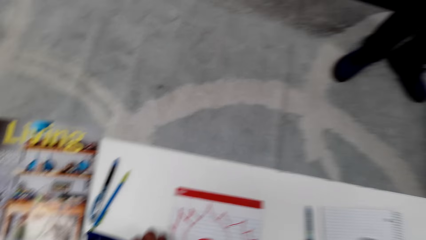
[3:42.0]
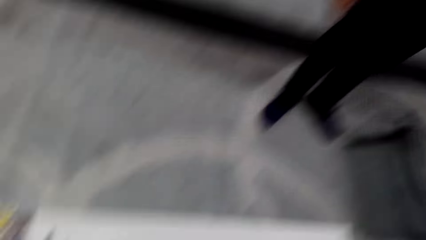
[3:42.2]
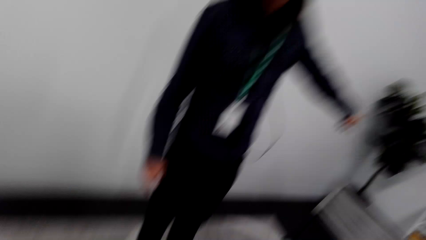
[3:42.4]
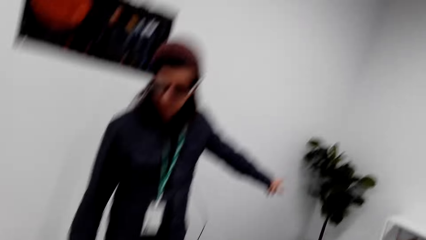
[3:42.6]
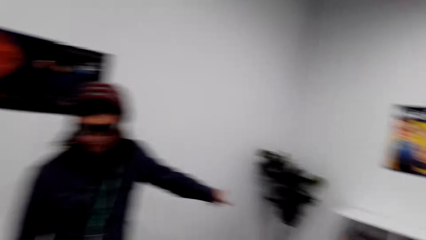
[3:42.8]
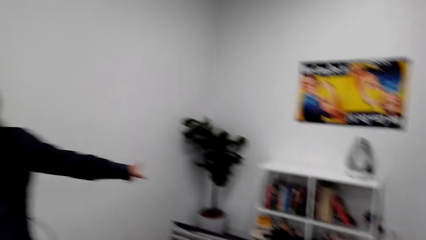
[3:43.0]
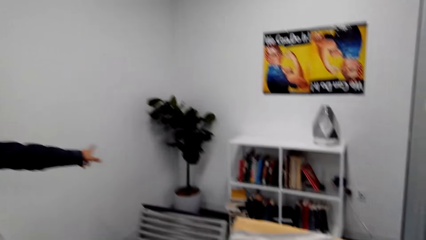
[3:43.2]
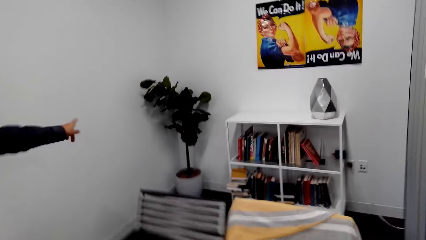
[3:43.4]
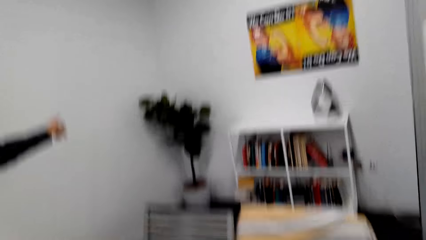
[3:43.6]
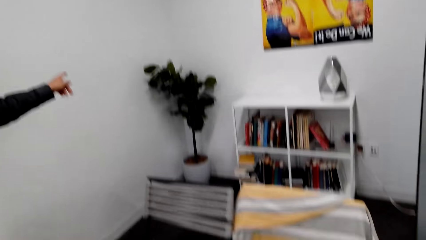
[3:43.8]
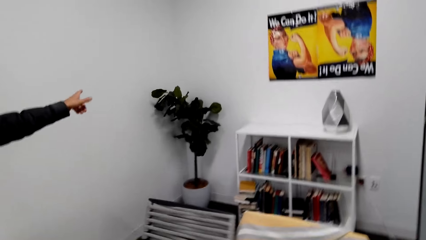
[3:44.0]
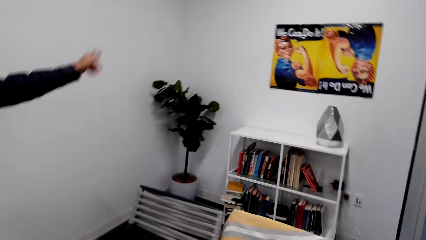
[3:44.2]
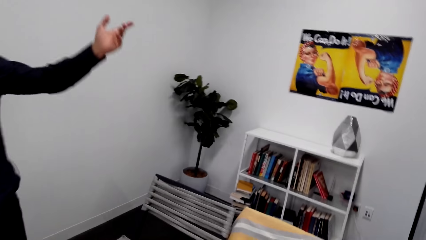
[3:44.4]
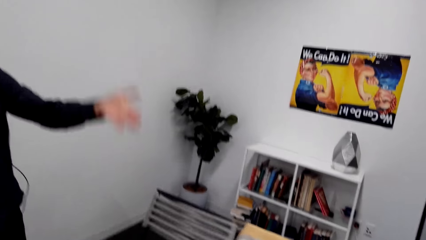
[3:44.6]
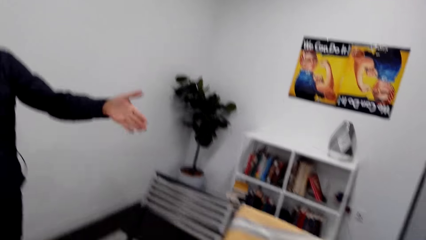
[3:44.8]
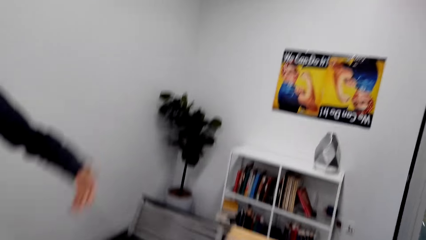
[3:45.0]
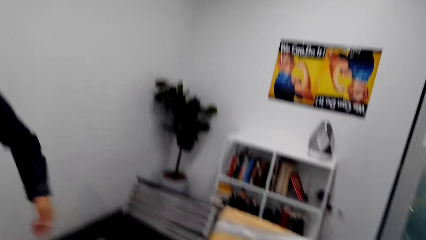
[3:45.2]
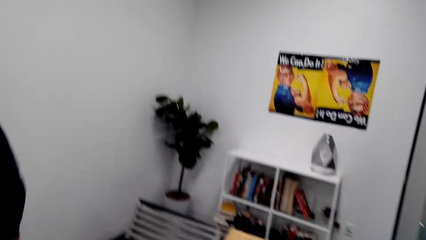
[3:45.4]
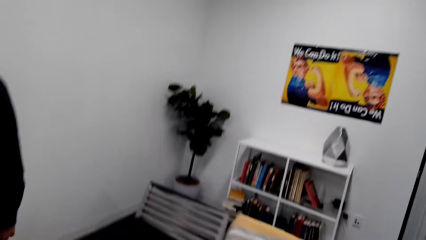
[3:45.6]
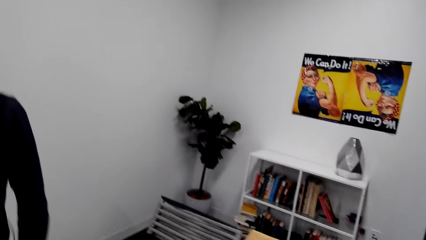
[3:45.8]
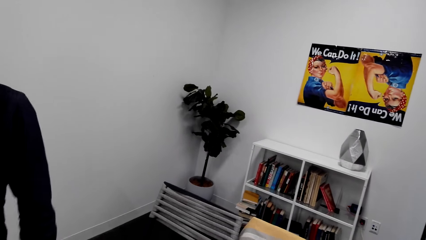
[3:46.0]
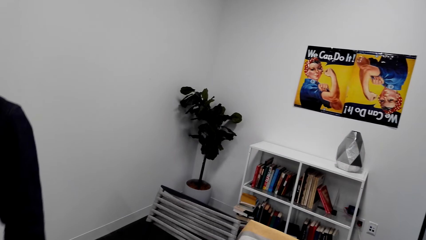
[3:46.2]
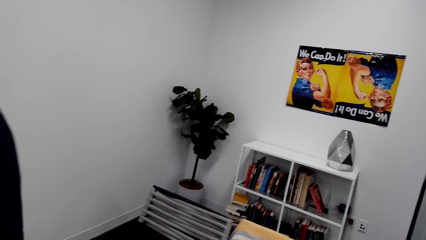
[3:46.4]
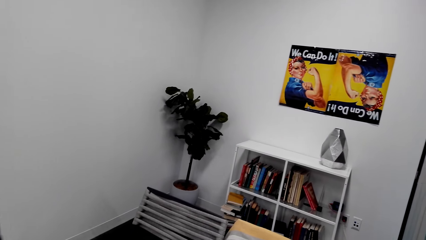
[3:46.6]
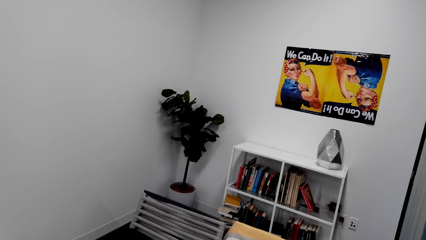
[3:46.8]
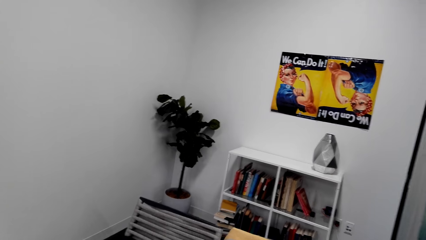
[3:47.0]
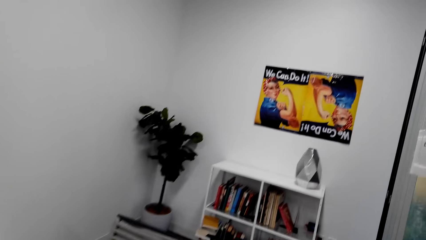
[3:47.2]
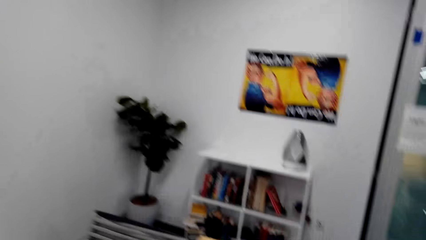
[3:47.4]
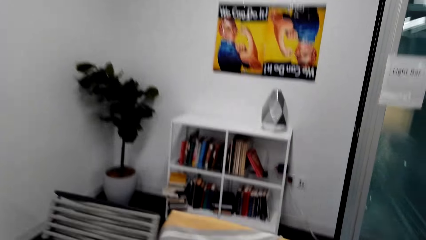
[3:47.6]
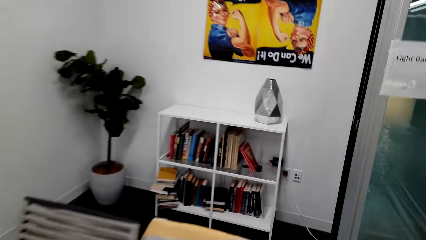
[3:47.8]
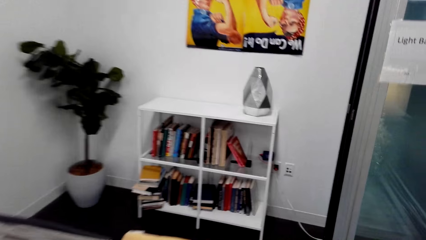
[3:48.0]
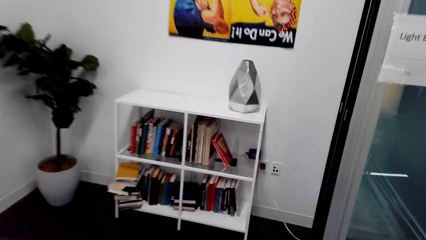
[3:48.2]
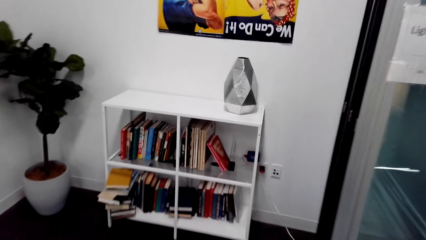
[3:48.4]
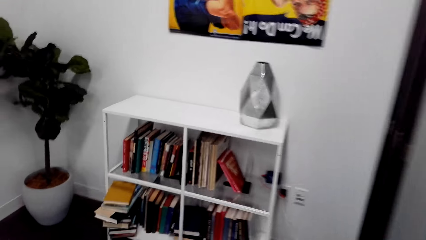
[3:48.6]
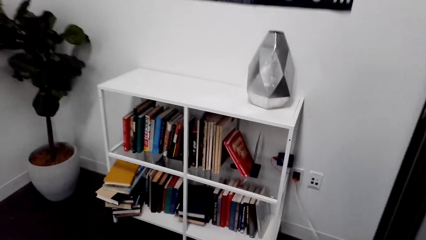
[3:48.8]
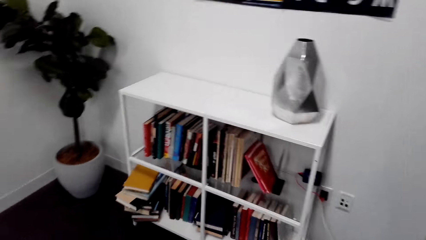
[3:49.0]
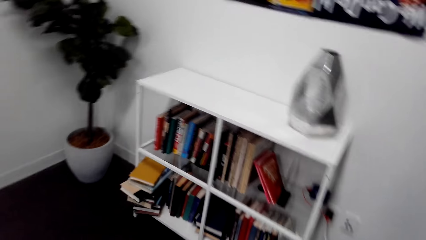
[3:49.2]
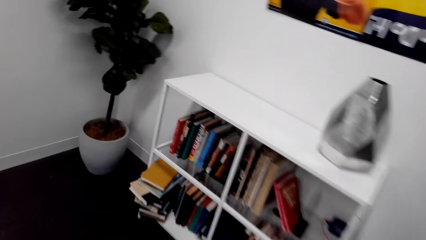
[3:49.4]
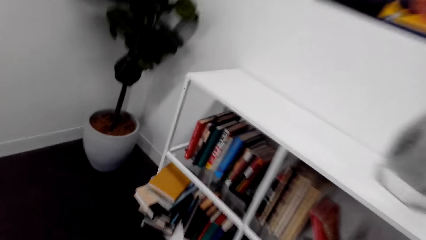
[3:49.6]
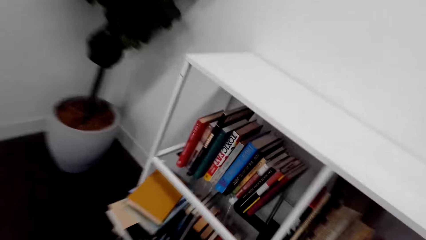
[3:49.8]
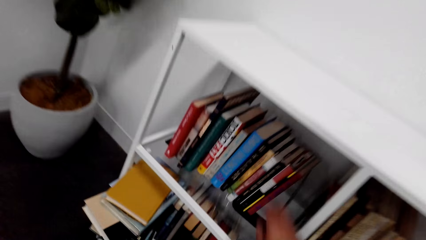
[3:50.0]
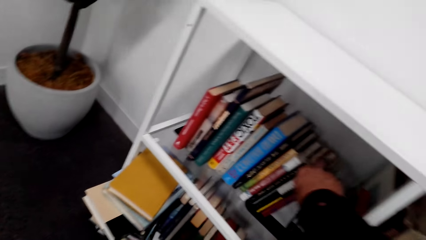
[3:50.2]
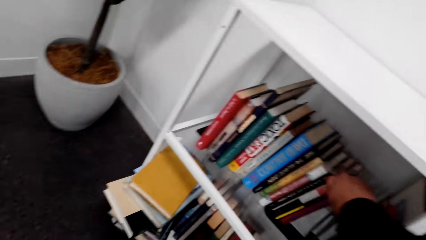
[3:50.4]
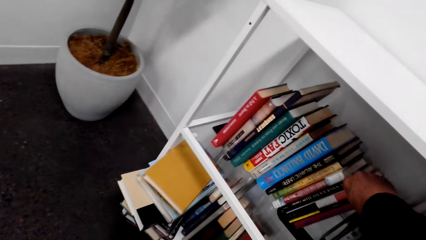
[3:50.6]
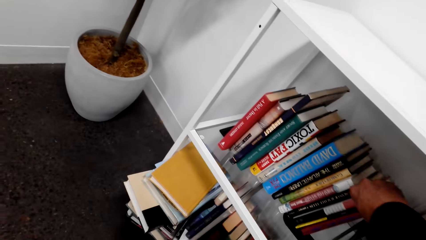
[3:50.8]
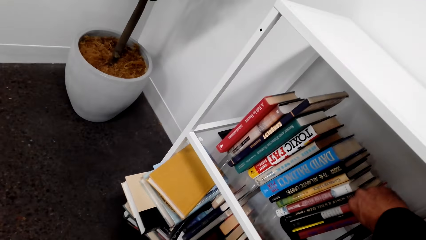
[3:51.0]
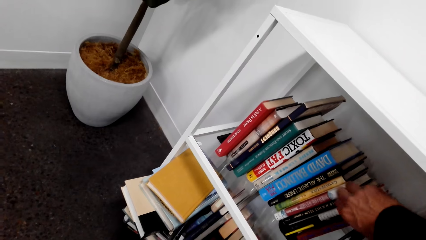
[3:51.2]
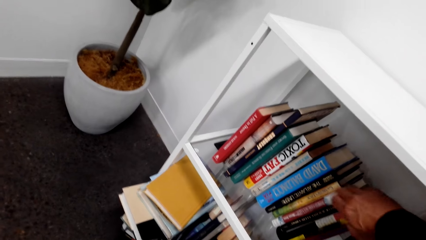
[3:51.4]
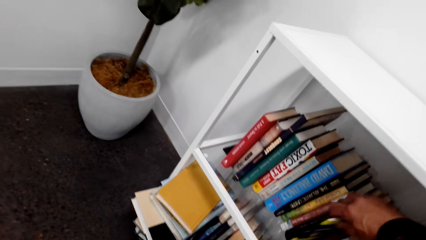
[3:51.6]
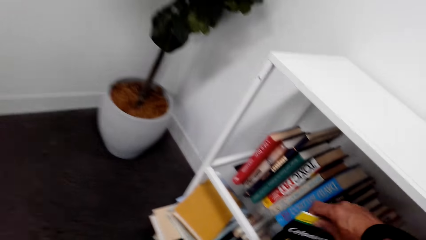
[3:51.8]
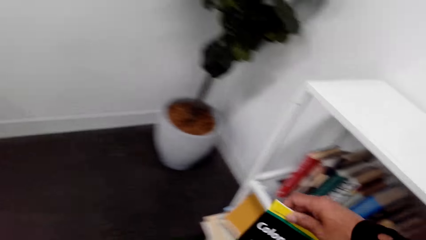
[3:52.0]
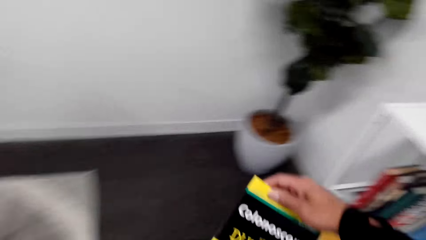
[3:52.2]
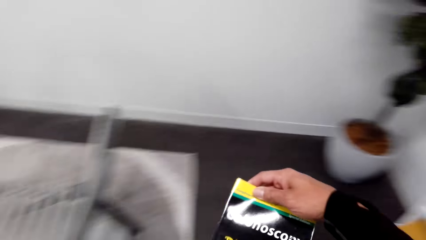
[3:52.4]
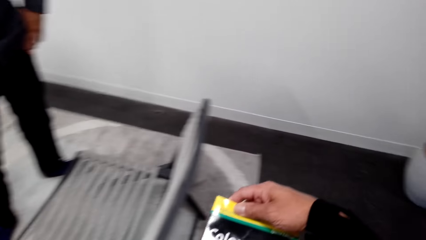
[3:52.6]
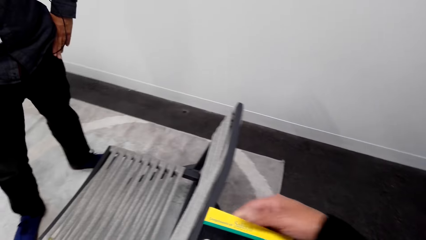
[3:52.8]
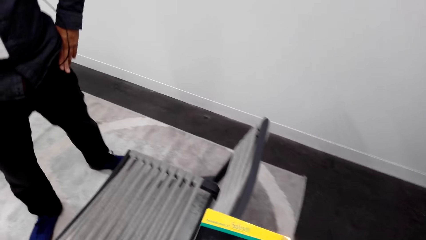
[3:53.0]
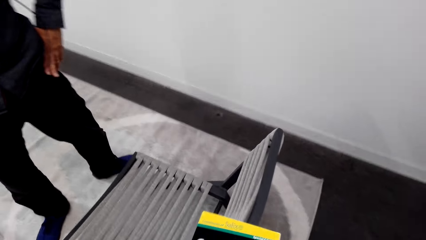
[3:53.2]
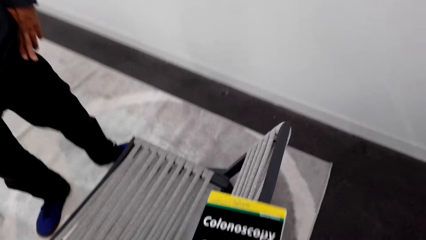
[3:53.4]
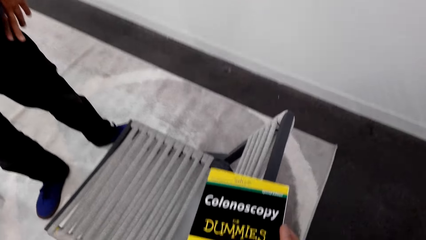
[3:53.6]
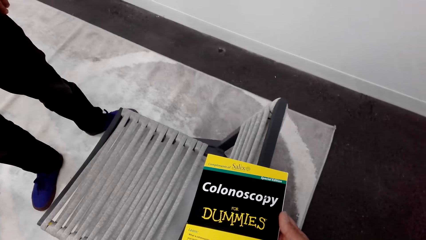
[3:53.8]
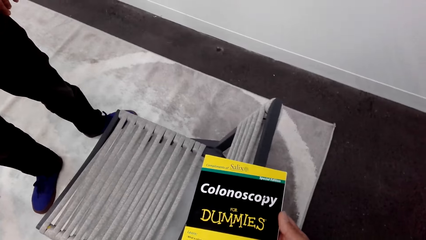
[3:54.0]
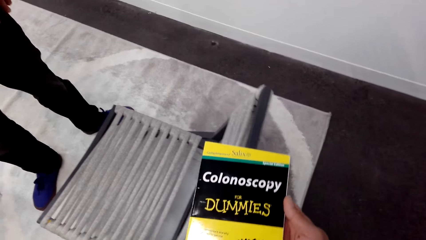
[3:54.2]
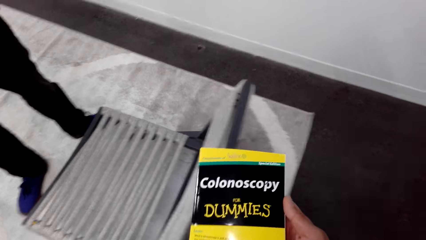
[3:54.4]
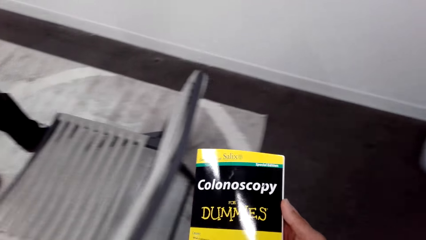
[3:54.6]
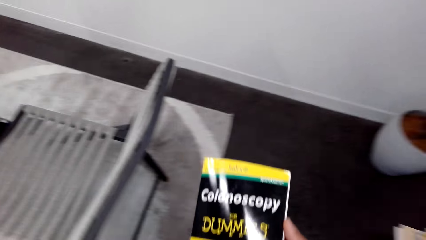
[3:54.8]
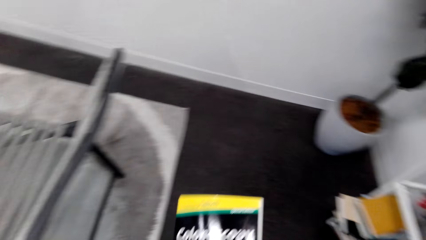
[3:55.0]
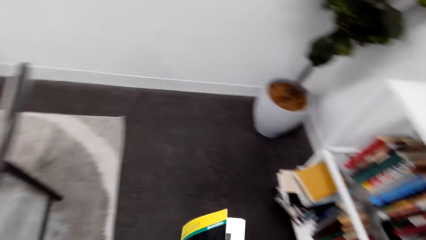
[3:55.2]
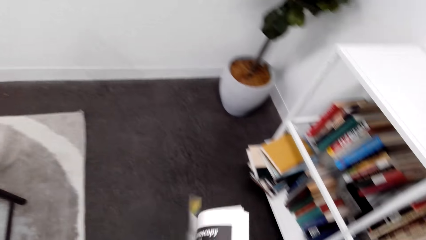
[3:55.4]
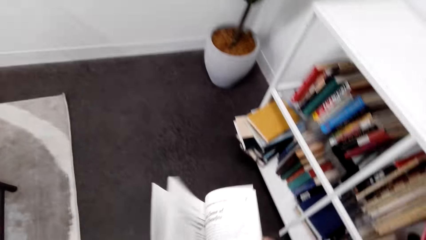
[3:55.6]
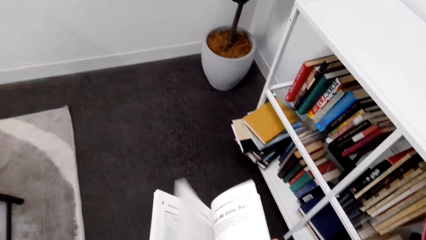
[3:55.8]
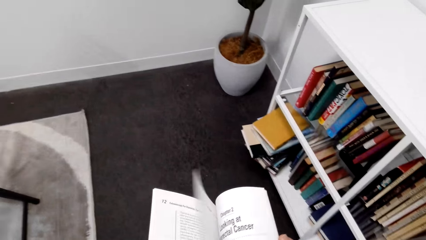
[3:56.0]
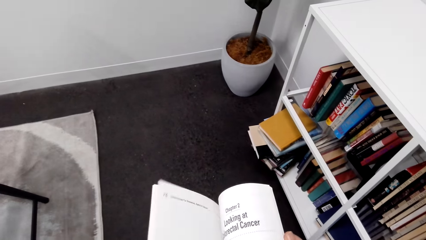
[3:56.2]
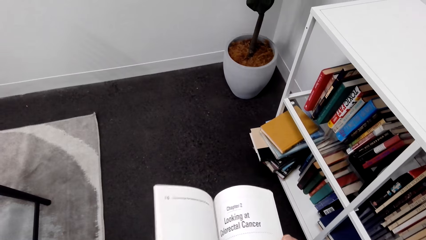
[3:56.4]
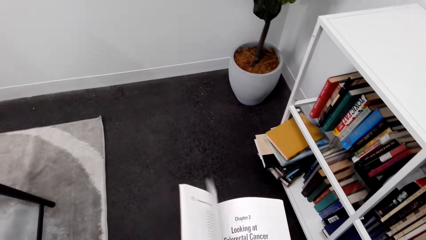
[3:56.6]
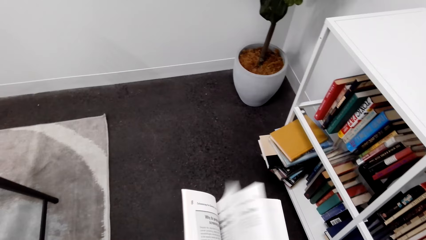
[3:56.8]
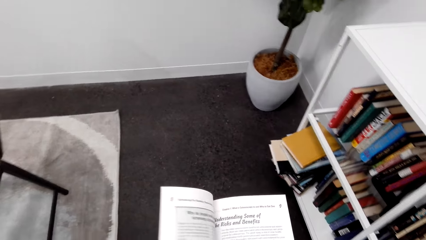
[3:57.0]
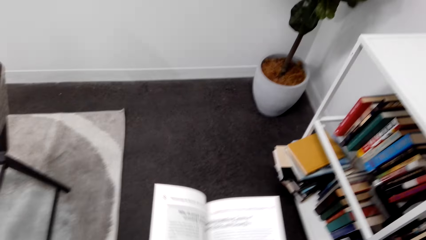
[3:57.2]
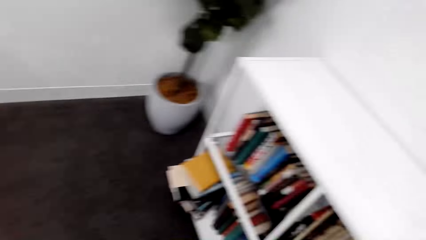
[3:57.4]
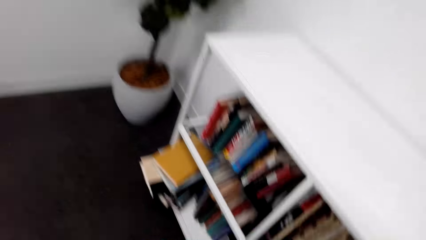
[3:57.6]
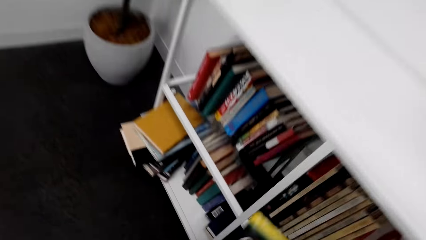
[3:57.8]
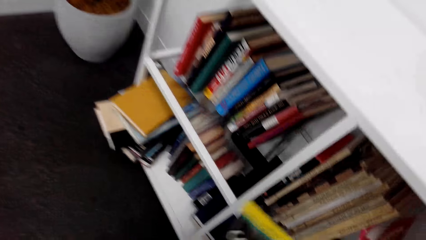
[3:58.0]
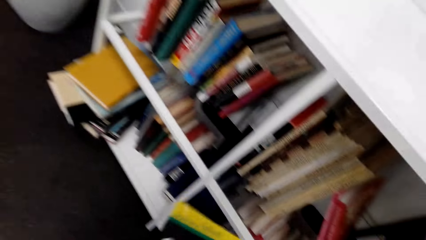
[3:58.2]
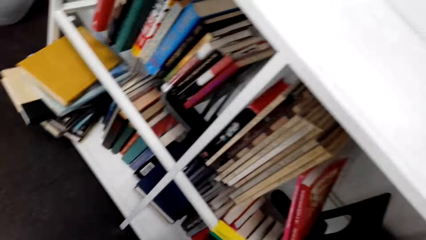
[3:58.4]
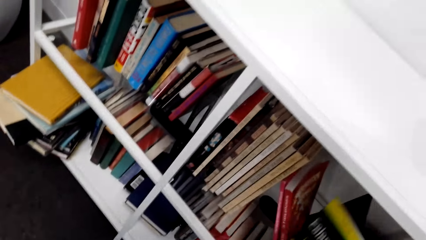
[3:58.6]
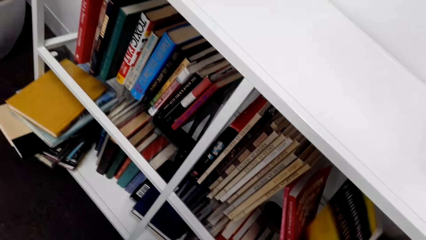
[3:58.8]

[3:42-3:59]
Someone pulls the sunglasses on the table and converses with a person. Someone picks up a book from the shelf. The camera wearer picks up the book. Someone makes a step and turns the pages of the book.
